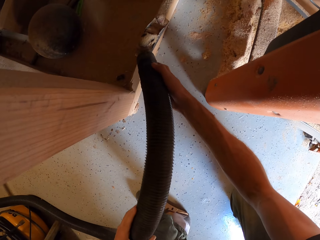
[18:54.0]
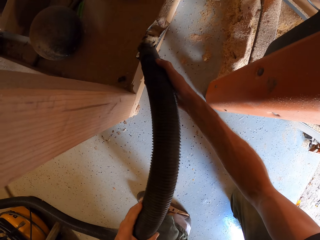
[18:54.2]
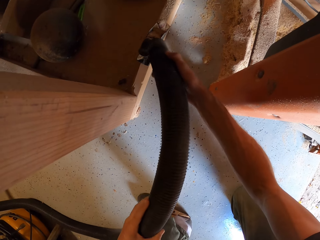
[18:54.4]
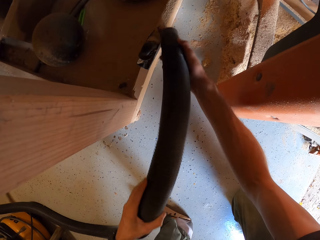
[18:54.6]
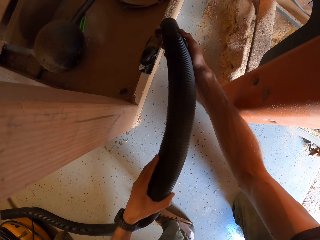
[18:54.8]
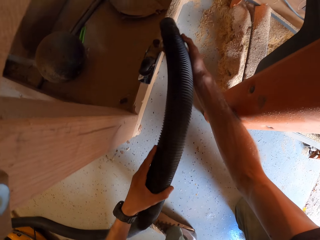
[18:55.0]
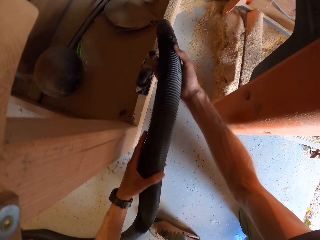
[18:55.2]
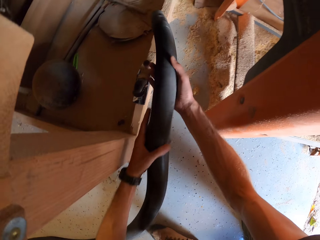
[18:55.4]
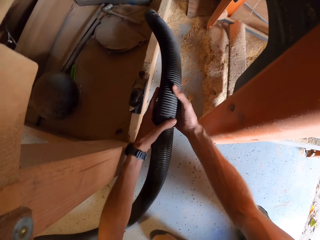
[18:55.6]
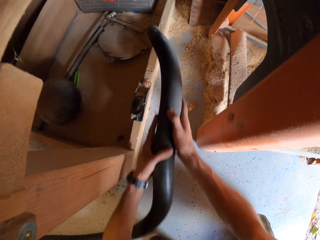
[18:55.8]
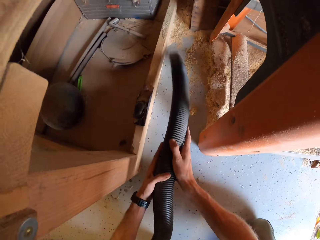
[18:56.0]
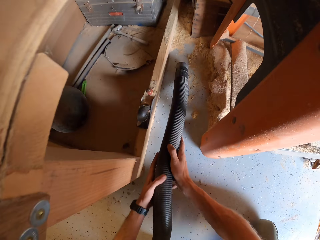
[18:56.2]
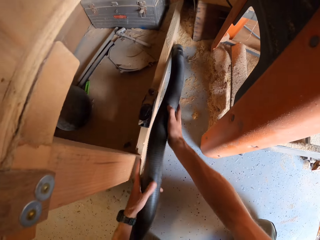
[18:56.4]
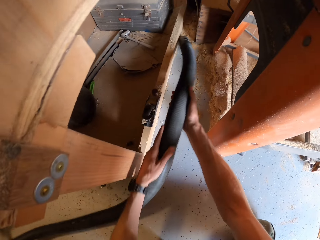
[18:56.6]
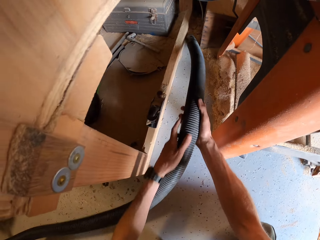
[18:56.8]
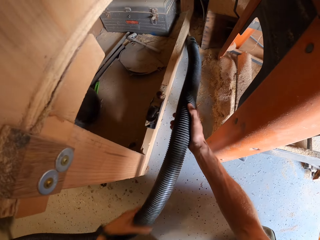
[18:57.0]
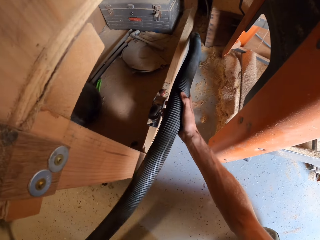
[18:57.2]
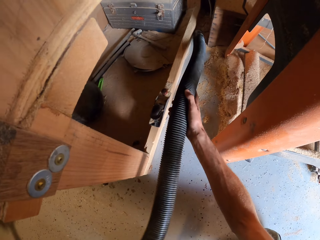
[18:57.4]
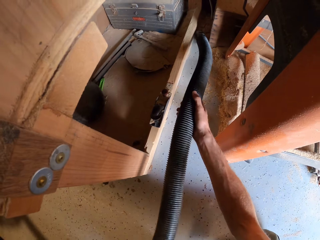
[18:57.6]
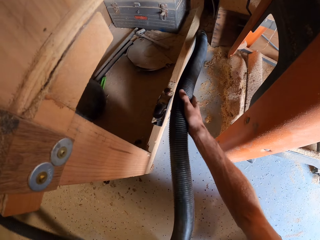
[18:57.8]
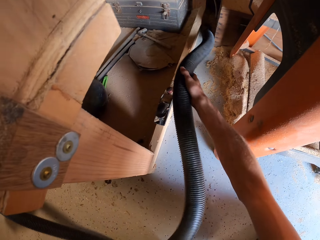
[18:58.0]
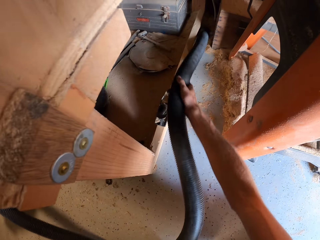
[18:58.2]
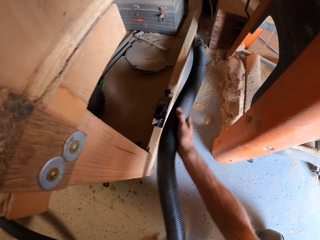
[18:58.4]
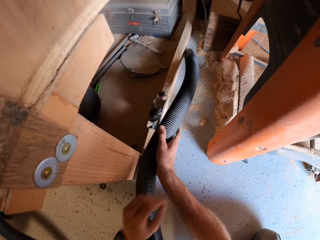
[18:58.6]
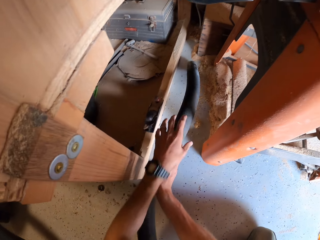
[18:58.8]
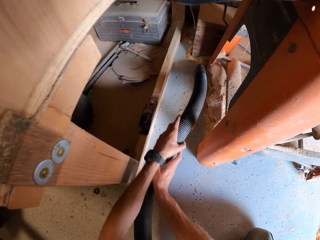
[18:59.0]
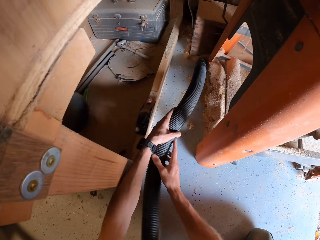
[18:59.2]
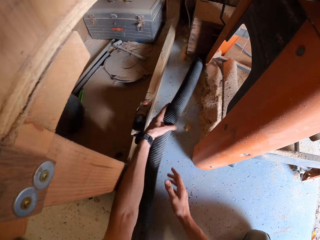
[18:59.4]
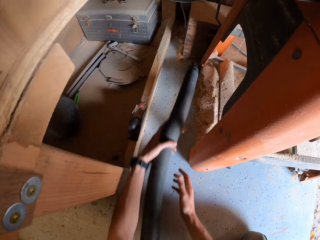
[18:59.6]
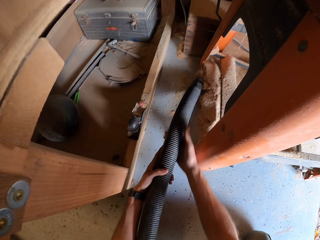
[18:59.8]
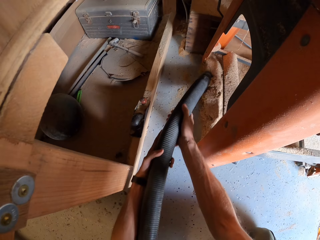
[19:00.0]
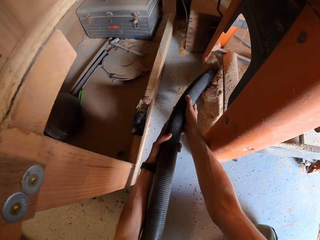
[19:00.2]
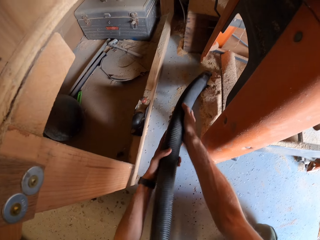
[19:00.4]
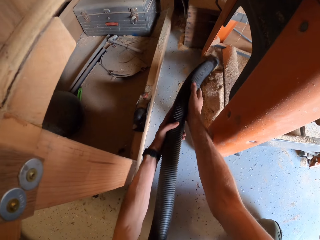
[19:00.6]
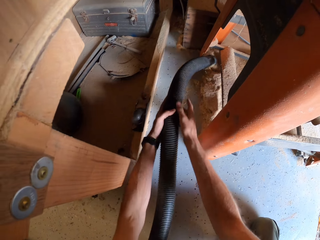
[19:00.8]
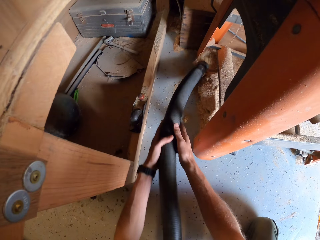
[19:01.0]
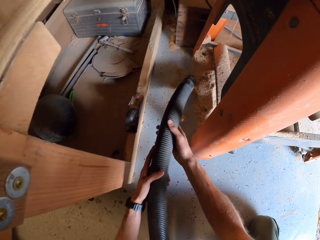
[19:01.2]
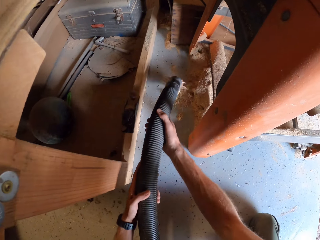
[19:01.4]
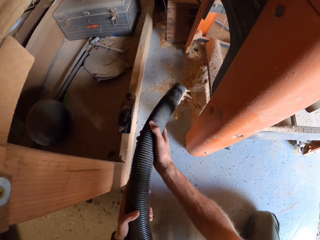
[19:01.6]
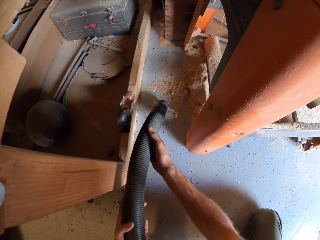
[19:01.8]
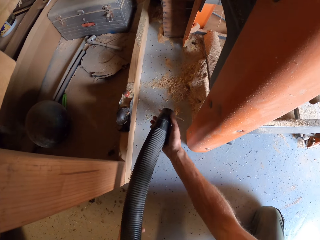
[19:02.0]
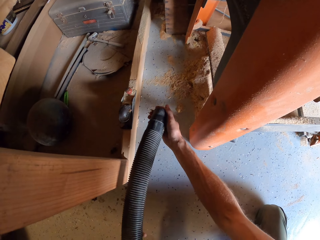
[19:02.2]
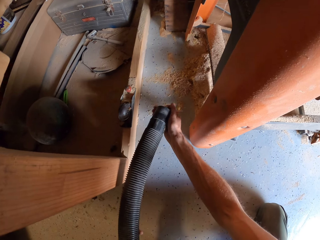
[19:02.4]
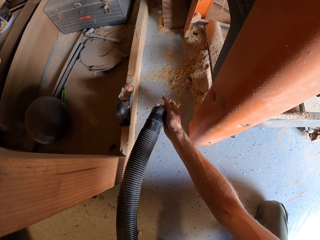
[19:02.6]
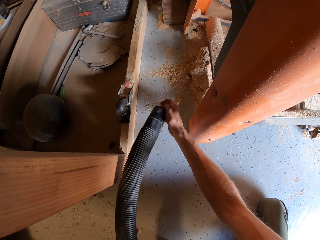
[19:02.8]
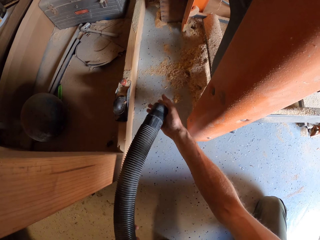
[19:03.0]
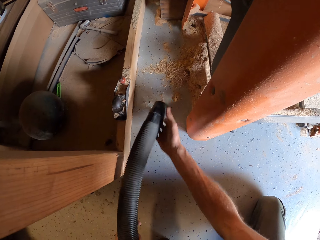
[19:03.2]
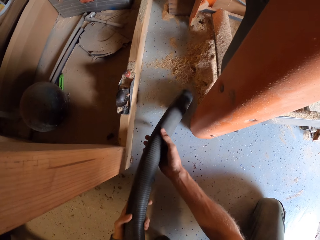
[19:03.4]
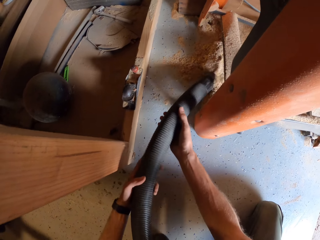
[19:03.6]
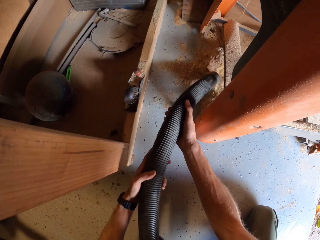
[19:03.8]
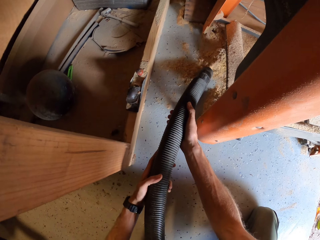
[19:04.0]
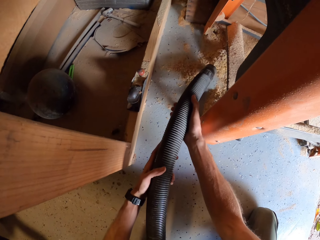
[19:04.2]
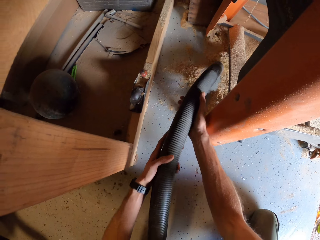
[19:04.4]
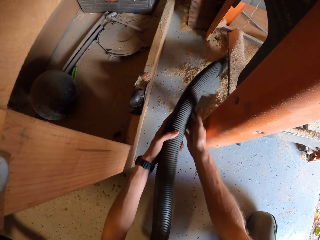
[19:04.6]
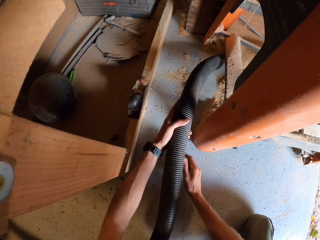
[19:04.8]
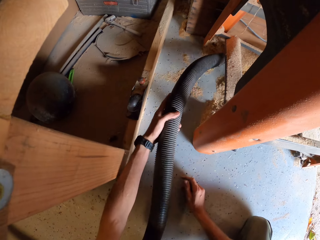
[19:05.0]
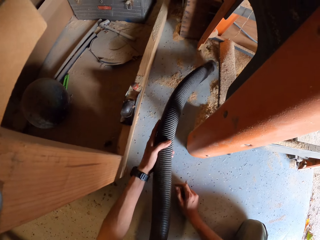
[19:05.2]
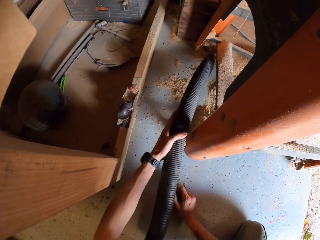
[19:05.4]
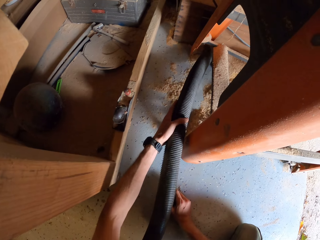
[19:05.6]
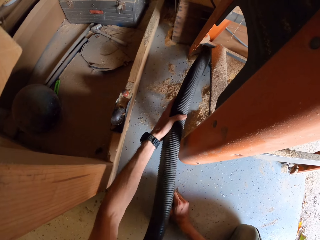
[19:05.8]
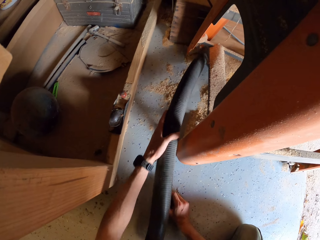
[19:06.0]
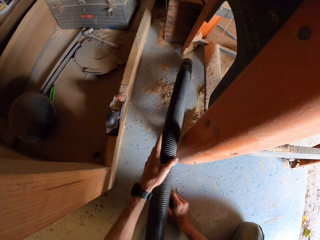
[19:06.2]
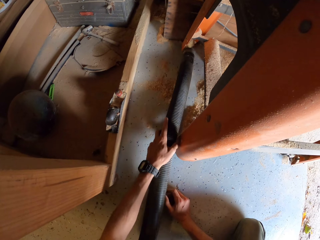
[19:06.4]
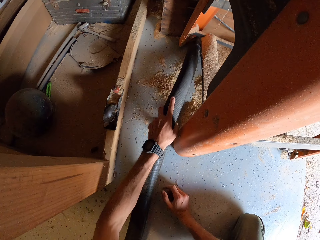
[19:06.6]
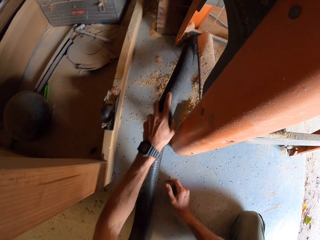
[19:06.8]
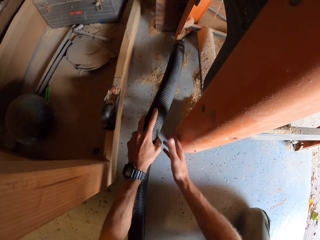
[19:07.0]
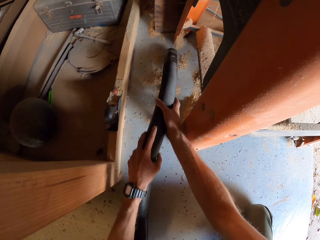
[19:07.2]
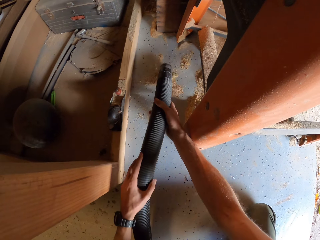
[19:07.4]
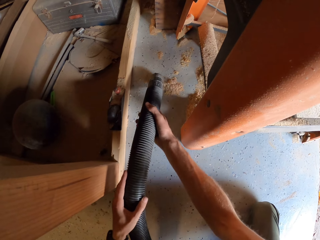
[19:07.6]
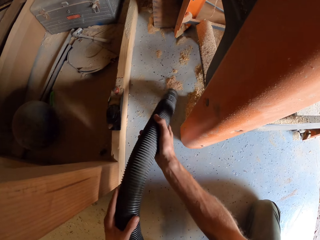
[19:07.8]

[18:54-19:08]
The camera wearer cleans the saw dust on the table with a vacuum cleaner pipe. They clean the saw dust on the floor with the vacuum cleaner pipe. They touch a piece of wood on the vacuum cleaner pipe. They clean the floor with the vacuum cleaner pipe.

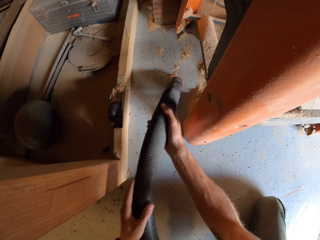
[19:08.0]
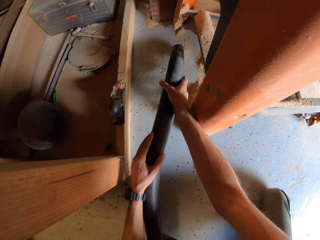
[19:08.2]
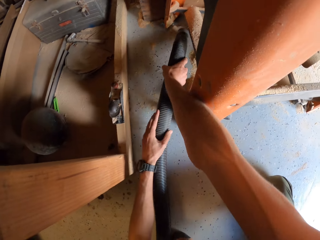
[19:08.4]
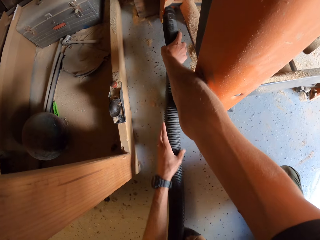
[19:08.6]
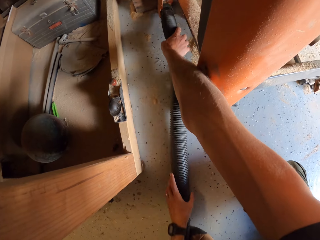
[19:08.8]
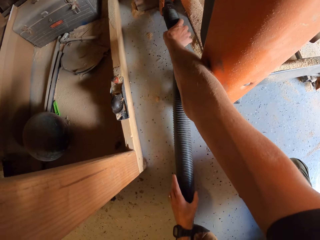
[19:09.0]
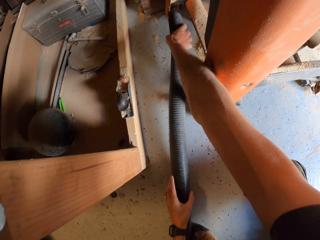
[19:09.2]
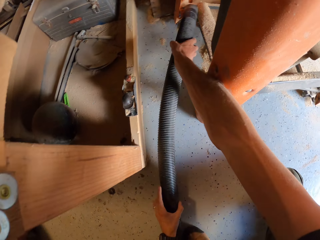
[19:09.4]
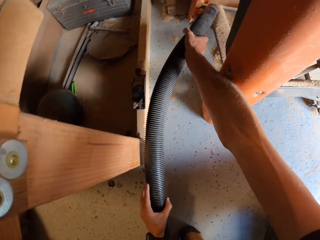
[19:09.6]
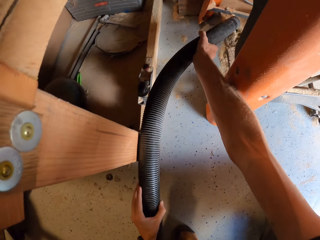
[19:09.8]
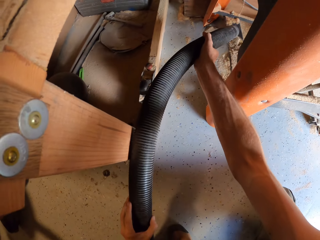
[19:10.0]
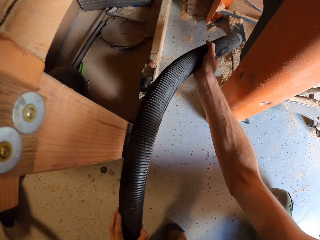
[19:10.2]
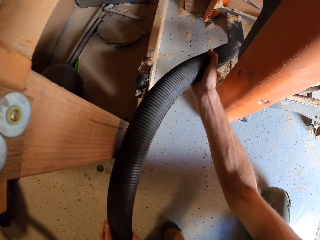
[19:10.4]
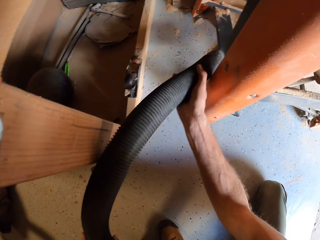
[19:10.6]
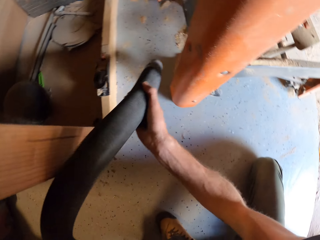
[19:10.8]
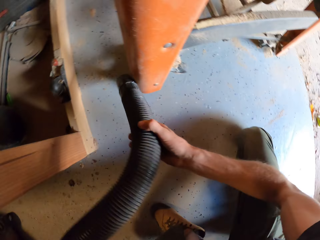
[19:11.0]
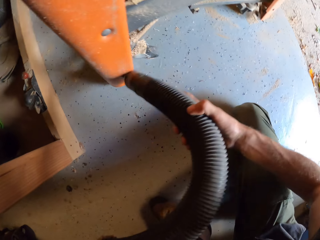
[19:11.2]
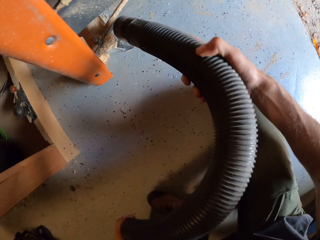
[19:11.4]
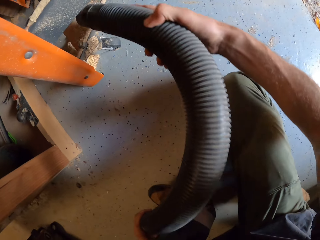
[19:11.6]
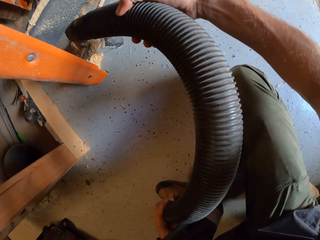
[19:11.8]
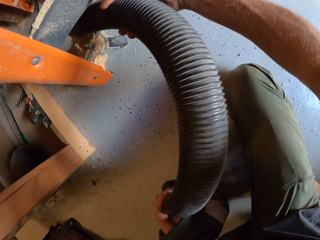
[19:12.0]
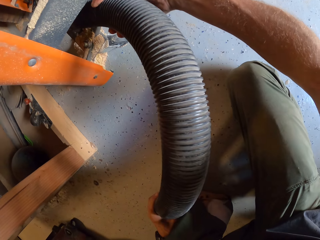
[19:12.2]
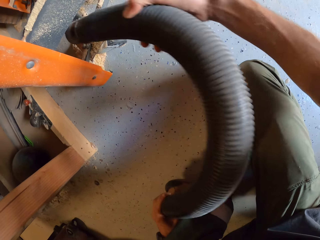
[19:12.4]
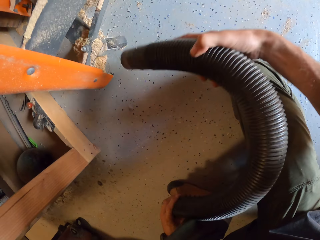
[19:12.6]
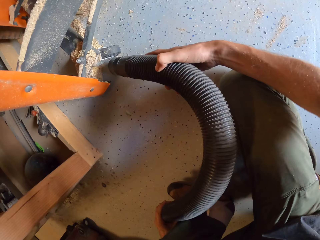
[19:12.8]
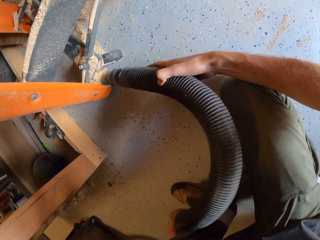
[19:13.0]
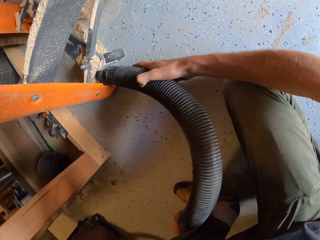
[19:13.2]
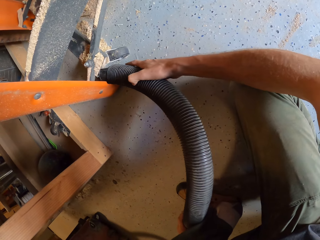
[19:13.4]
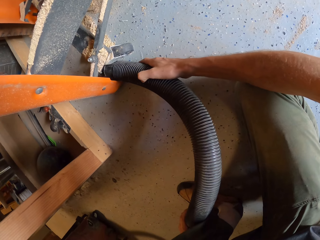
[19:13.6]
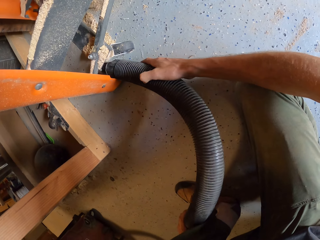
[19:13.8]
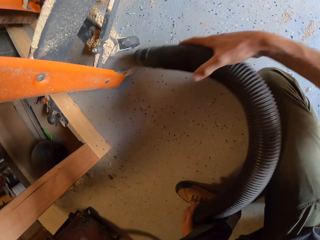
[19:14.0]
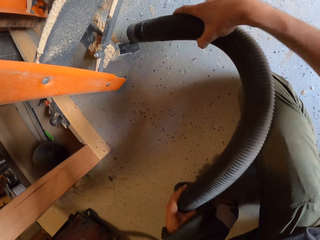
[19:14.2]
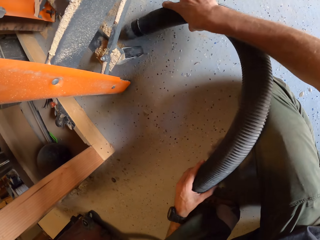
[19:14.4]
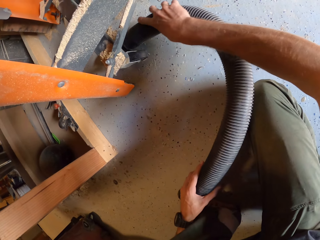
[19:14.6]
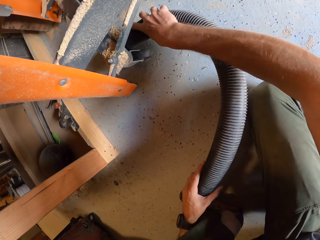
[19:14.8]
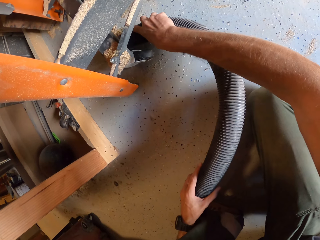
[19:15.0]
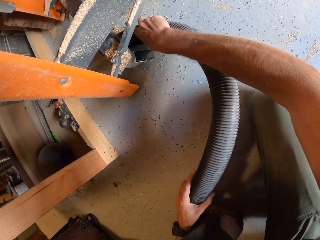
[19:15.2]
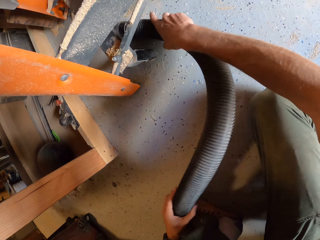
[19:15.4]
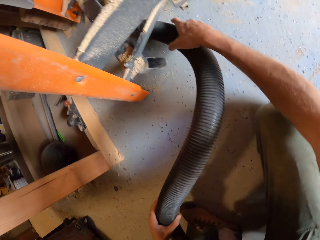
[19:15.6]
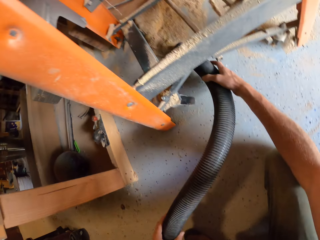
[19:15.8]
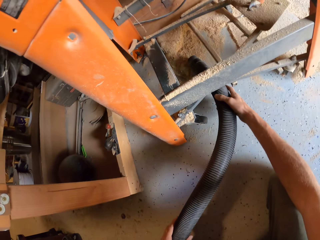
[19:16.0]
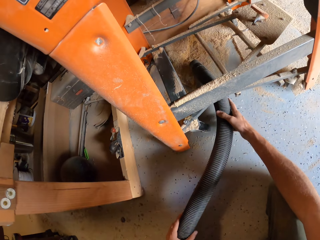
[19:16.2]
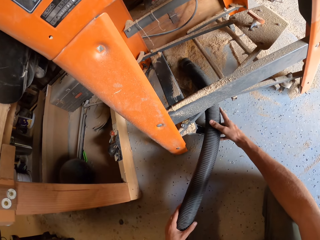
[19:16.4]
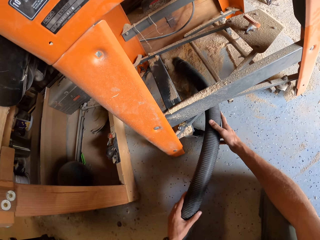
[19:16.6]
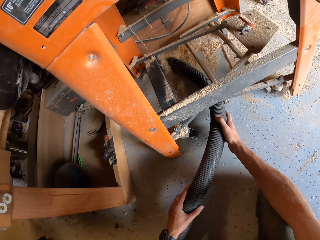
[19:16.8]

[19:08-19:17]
The camera wearer lifts a vacuum cleaner pipe. They clean the floor with the vacuum cleaner pipe.
